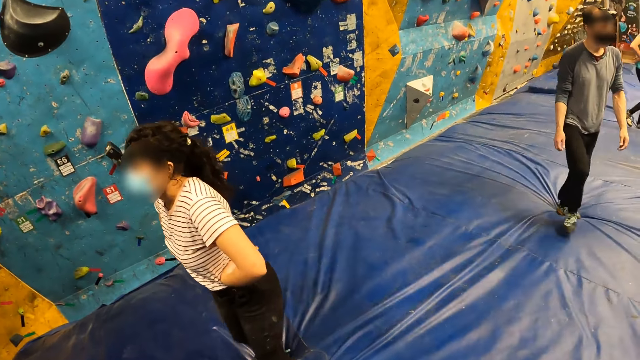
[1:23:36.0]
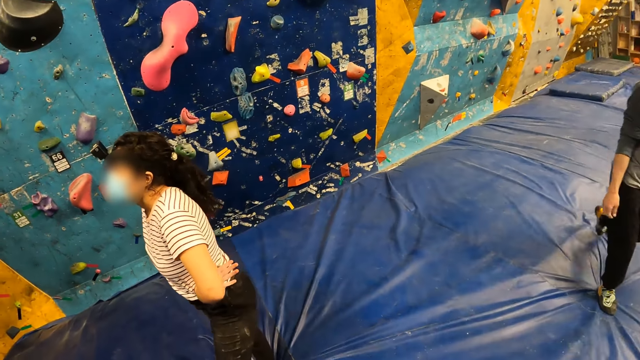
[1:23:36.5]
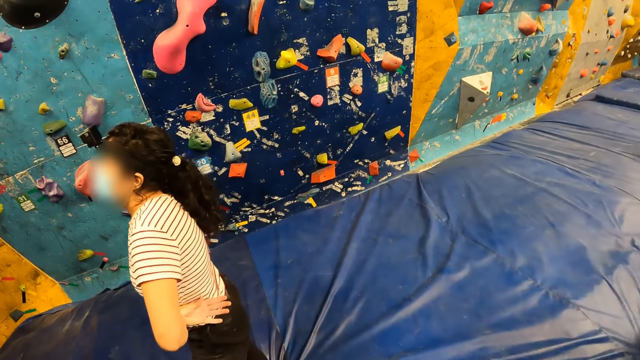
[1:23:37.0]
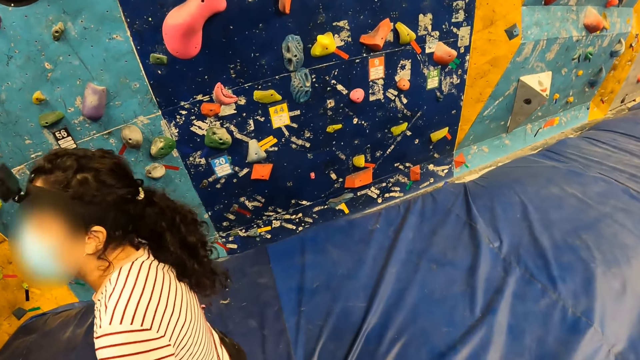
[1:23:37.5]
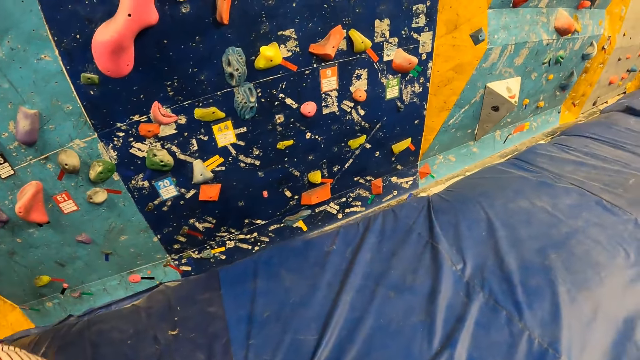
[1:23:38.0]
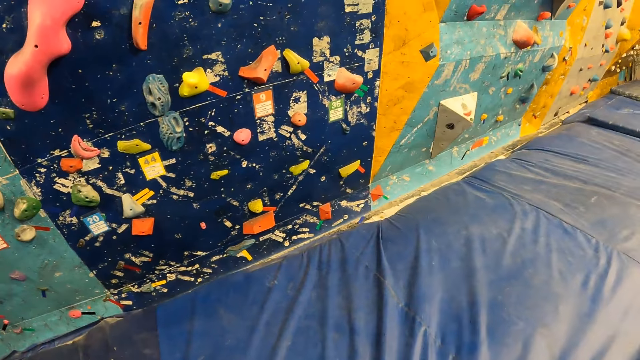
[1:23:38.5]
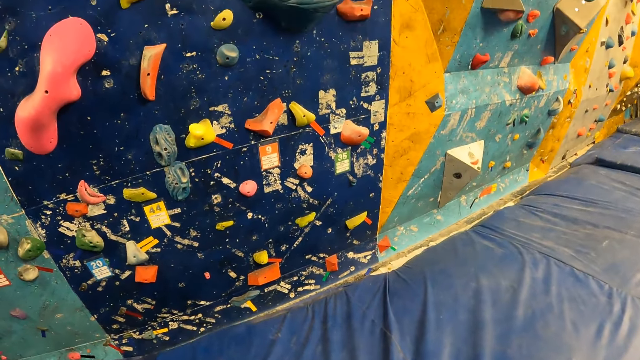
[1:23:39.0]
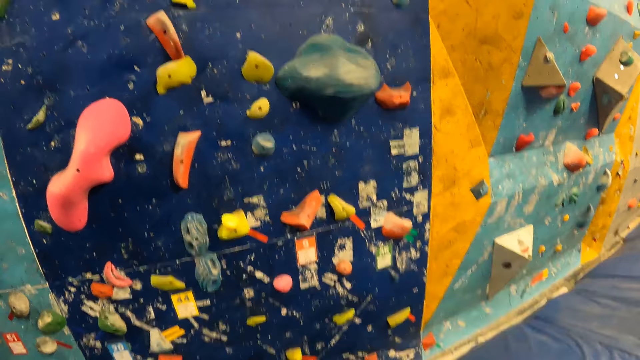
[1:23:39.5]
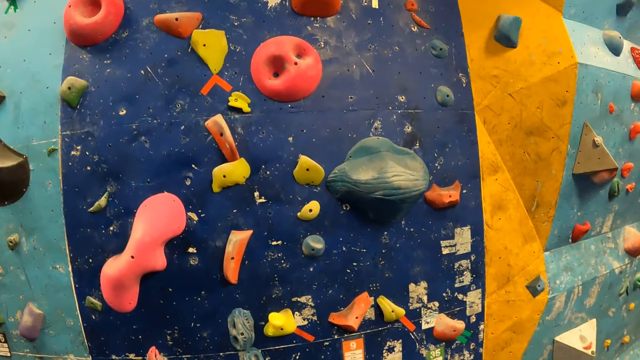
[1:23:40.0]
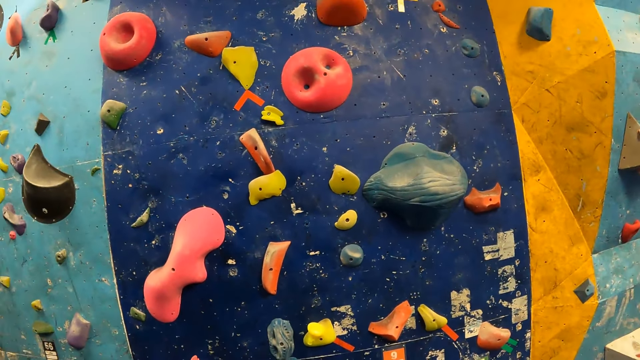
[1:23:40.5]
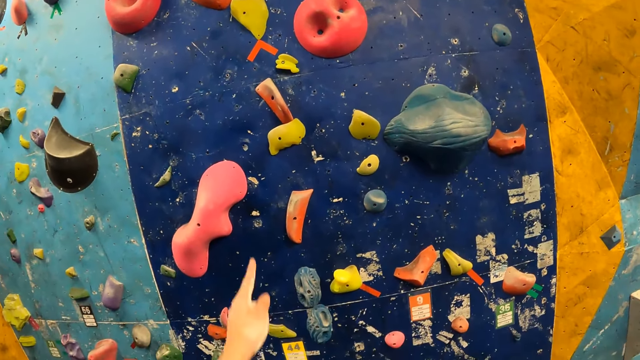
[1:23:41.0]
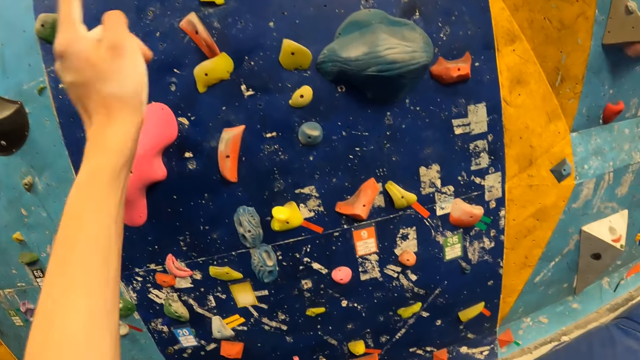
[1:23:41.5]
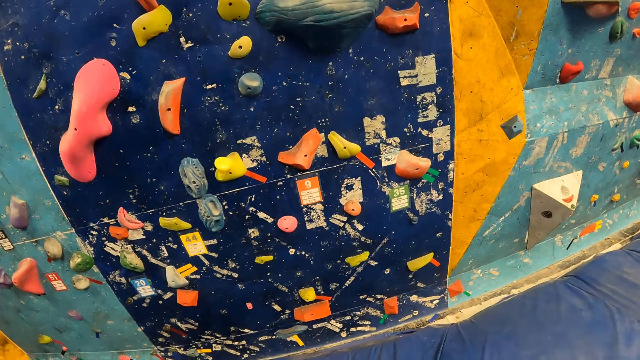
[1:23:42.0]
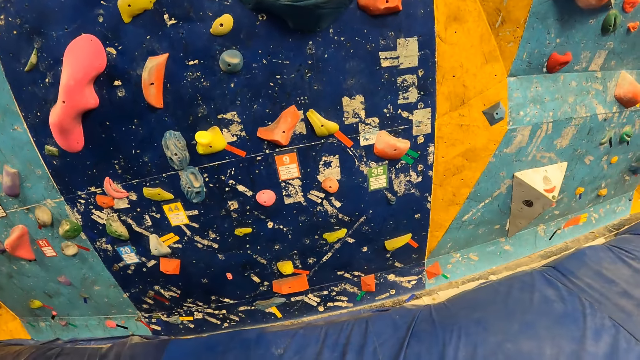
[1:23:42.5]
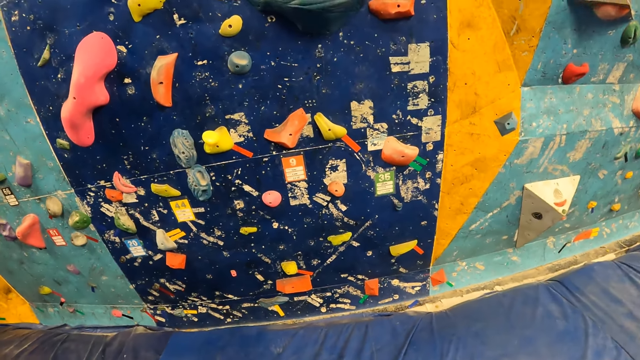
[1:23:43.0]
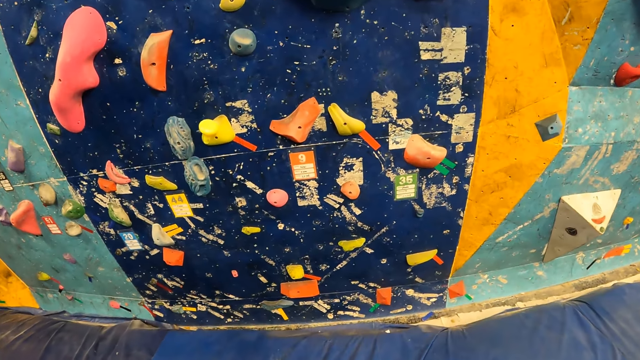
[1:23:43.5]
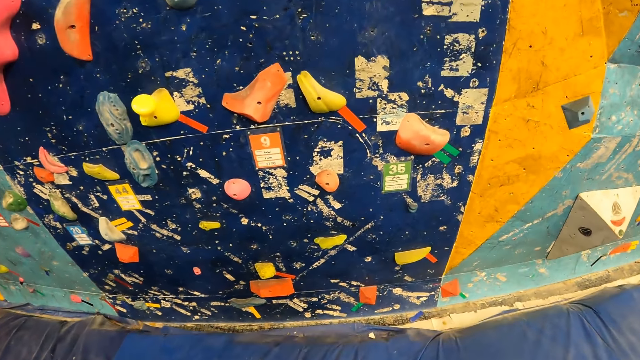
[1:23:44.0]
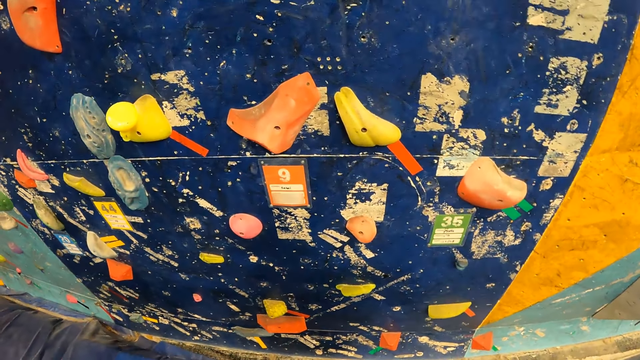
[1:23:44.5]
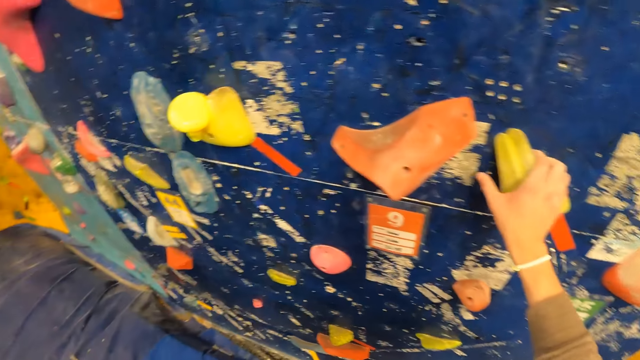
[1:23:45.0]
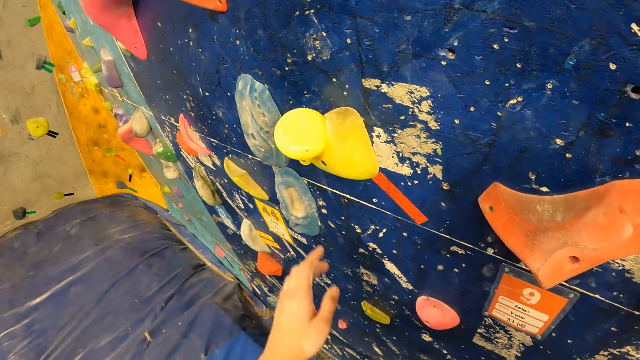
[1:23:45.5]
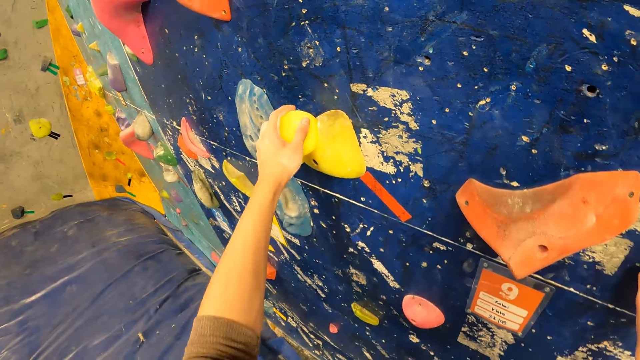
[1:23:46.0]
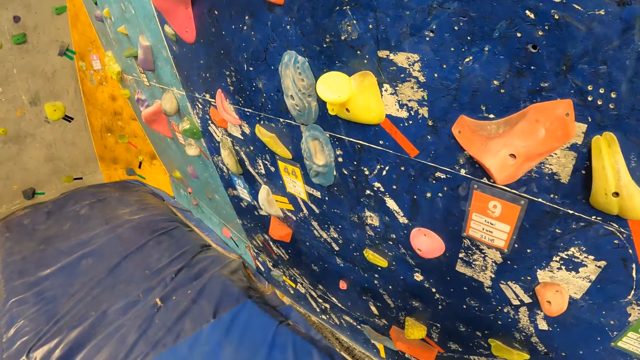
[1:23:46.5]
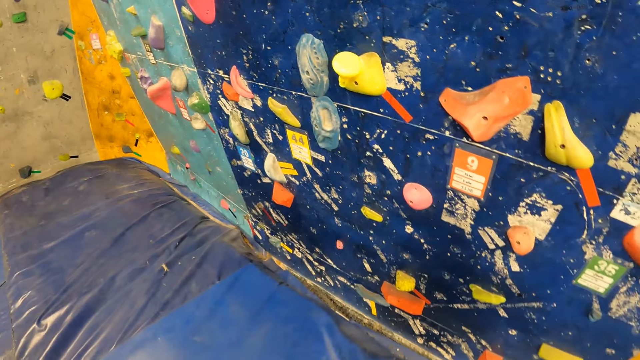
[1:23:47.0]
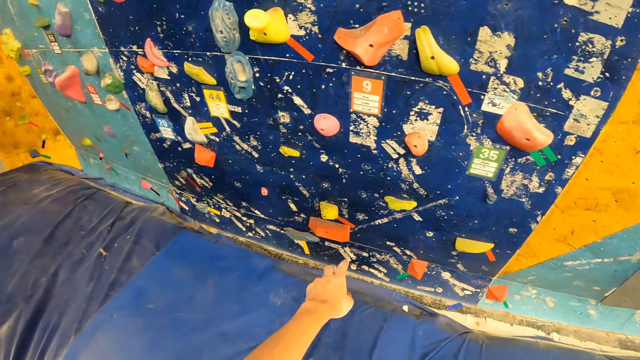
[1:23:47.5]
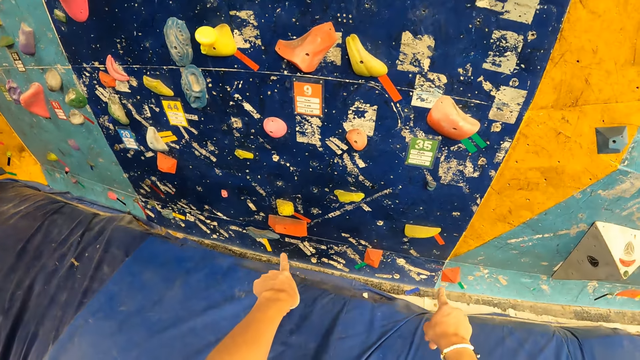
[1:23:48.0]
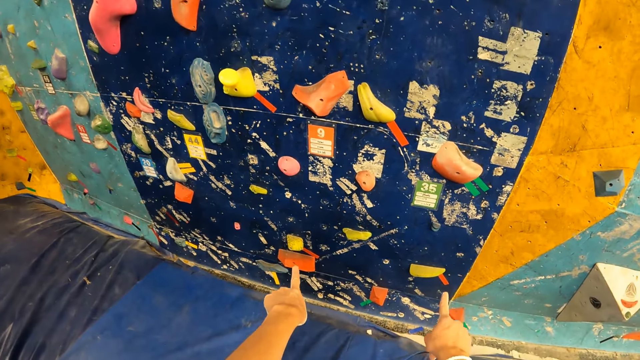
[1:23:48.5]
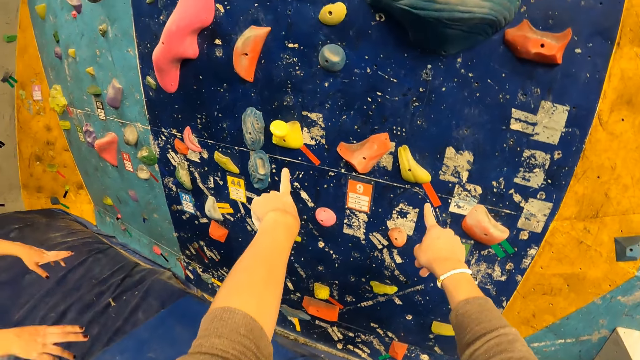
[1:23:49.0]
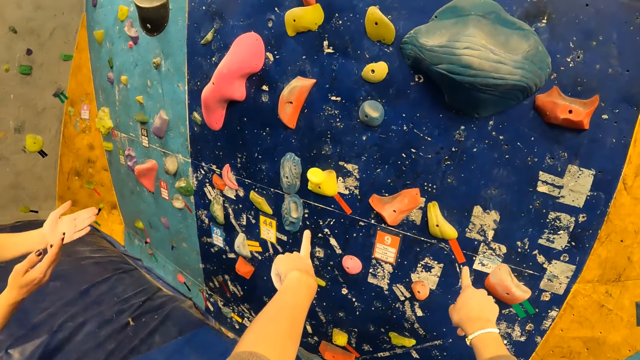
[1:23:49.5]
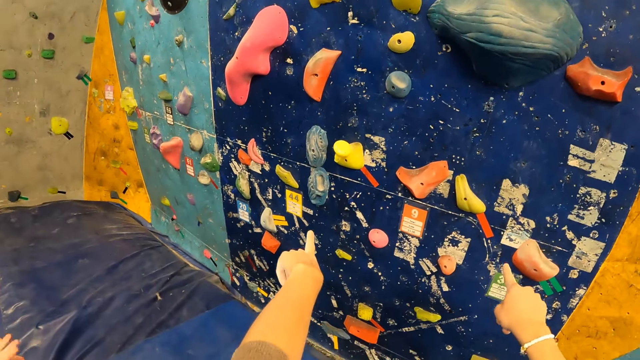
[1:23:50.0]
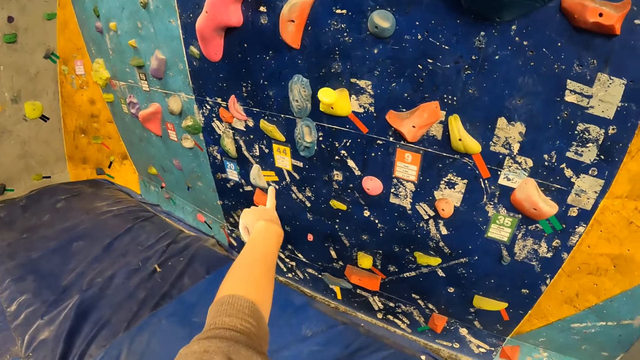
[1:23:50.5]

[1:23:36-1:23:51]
A woman holds the waist. The camera wearer looks up. She points at a bouldering wall with her left hand. She holds a climbing hold on the bouldering wall with her hands. She touches the rock climbing hold. She touches the rock climbing hold again. She removes her hands from the climbing hold on the bouldering wall. She points her hands at the bouldering wall. The woman points at the bouldering wall.

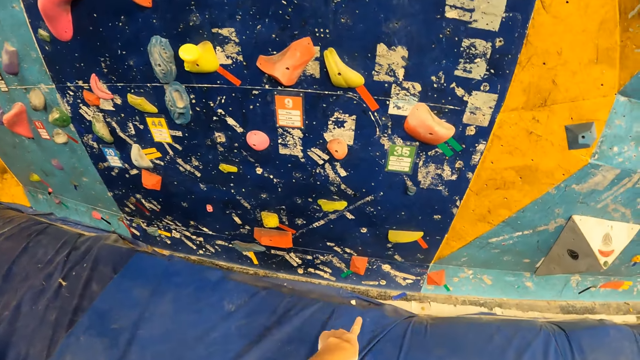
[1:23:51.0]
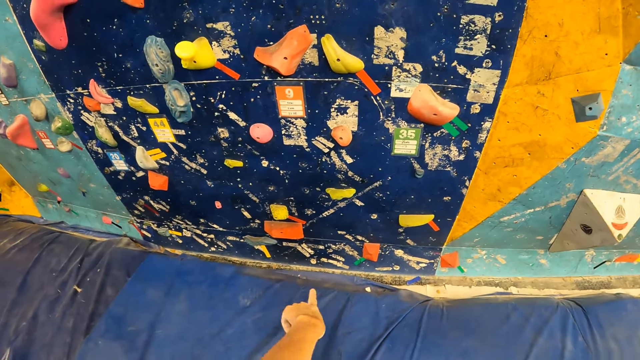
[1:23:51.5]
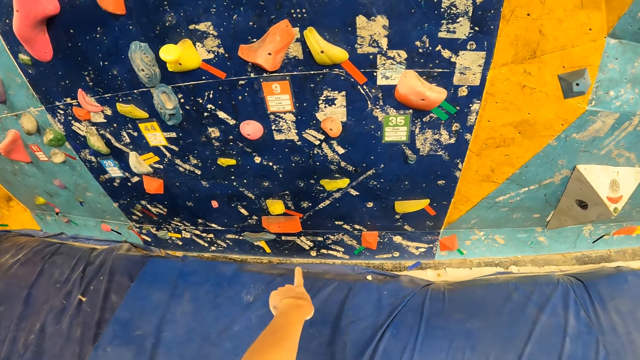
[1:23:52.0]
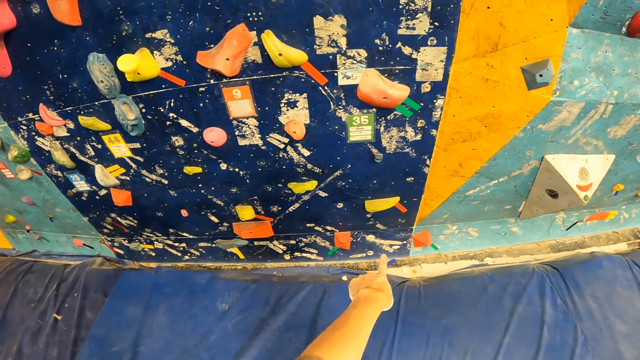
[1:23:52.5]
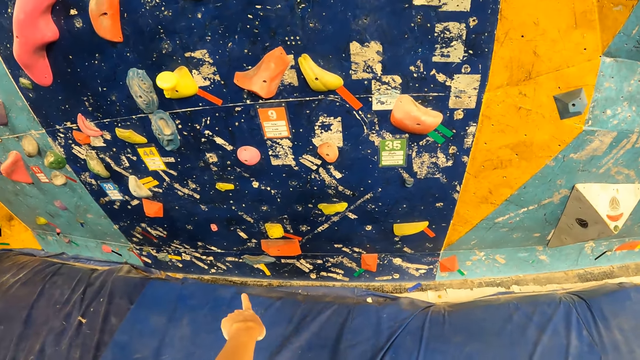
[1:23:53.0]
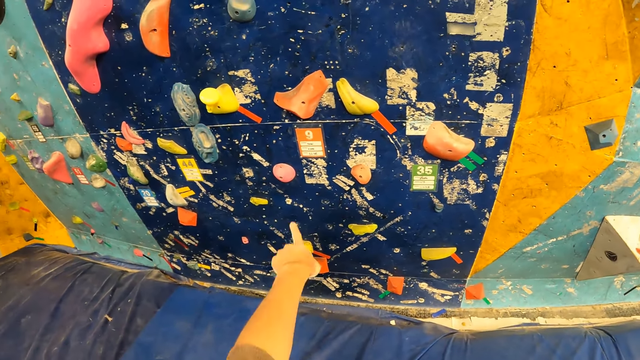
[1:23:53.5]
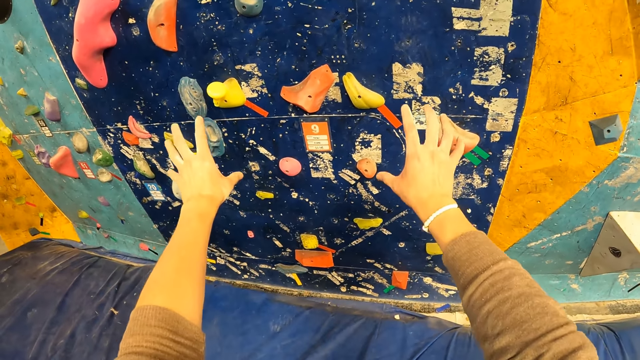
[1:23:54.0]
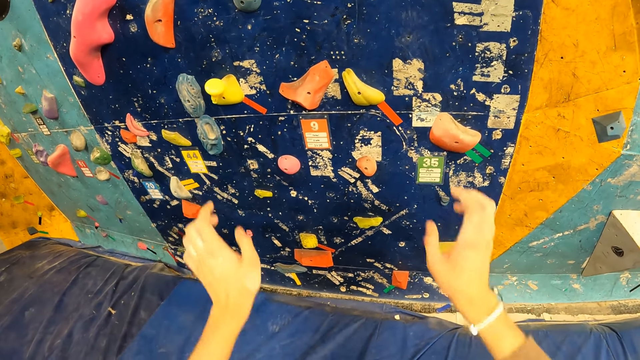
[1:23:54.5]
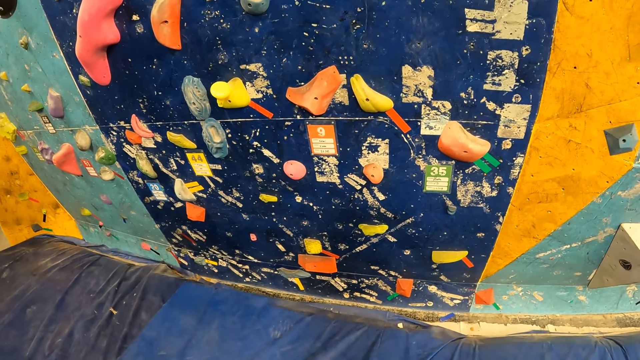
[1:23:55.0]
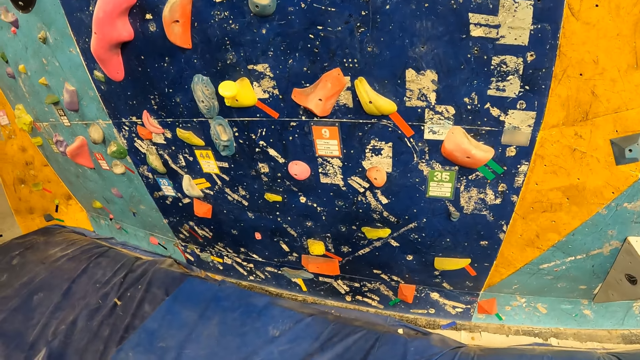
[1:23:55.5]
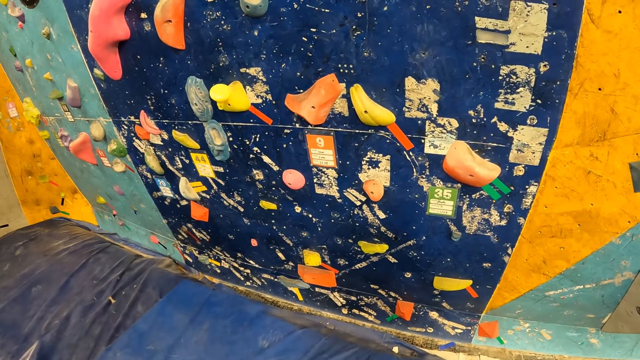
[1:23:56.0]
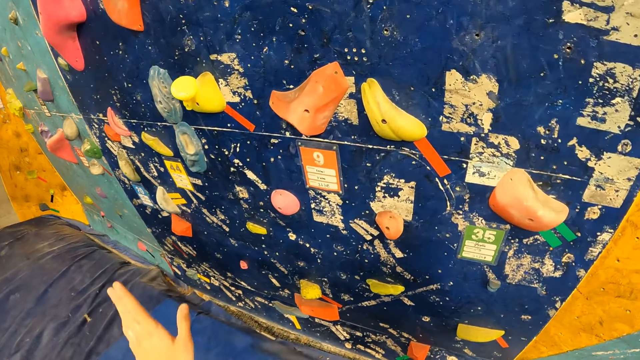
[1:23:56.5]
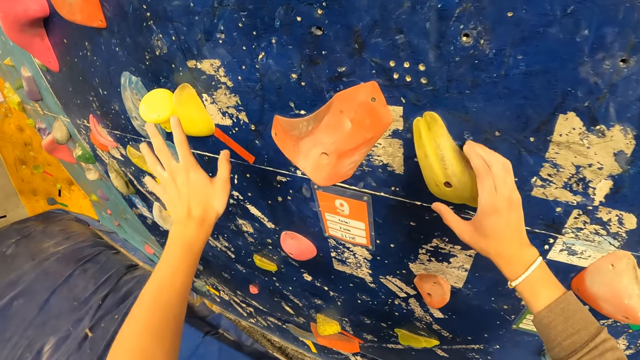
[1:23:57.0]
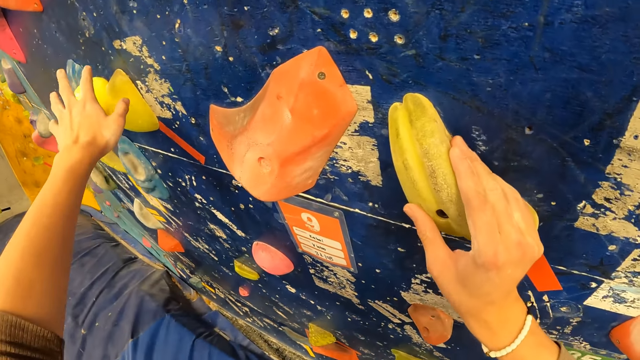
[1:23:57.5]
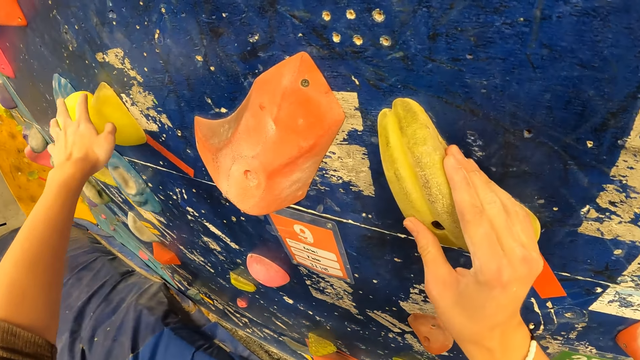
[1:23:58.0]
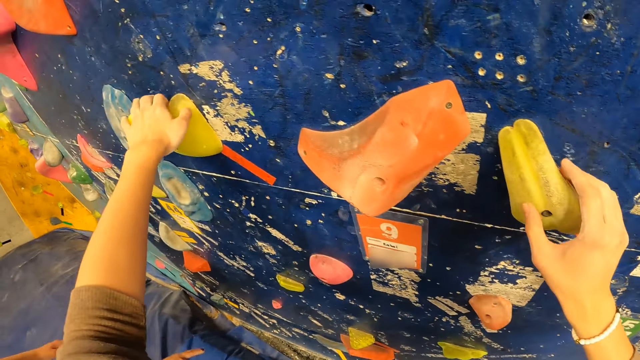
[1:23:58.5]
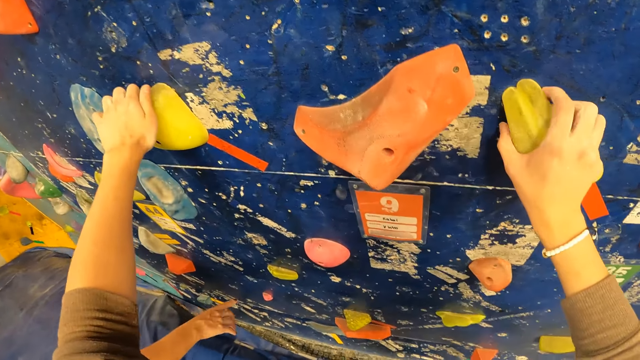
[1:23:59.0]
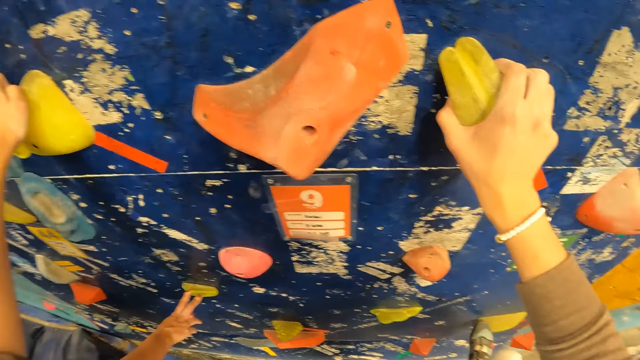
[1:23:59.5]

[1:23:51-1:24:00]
The camera wearer holds the climbing hold on the bouldering wall with his hands. He touches the rock climbing hold.
